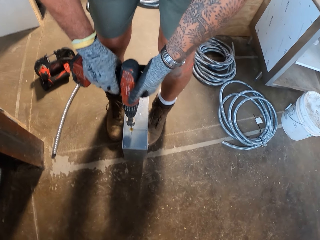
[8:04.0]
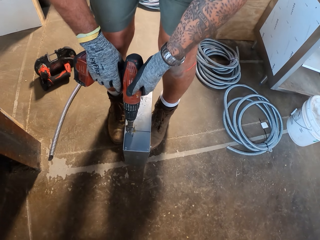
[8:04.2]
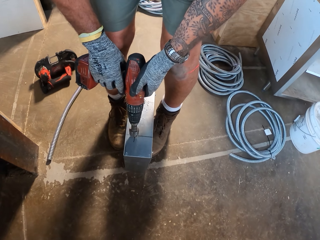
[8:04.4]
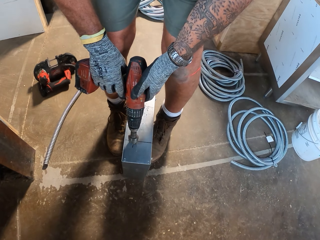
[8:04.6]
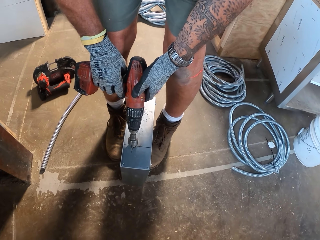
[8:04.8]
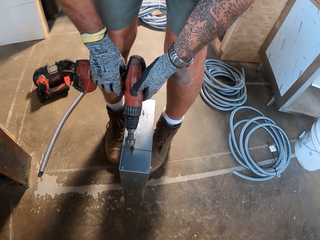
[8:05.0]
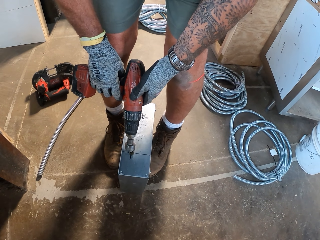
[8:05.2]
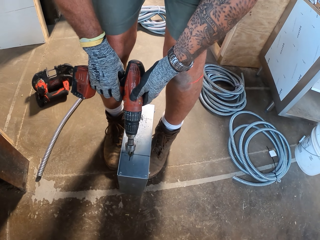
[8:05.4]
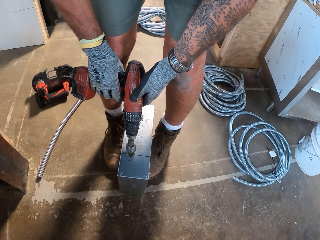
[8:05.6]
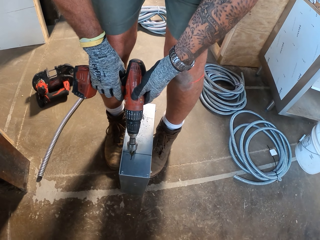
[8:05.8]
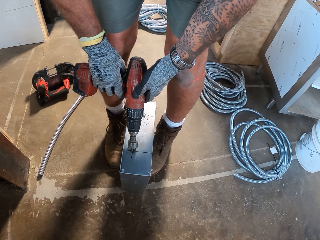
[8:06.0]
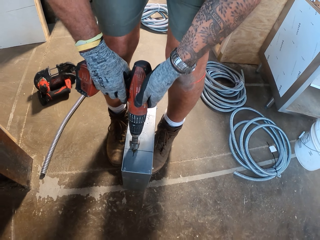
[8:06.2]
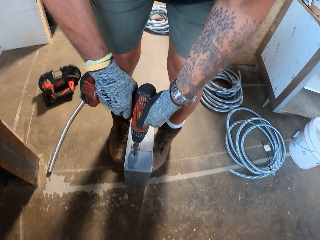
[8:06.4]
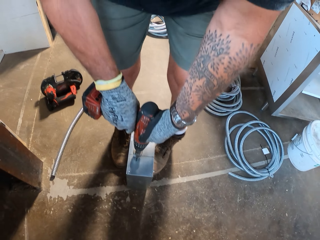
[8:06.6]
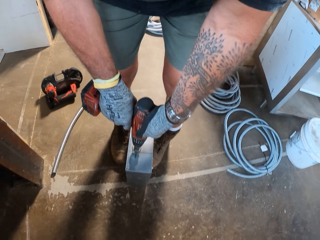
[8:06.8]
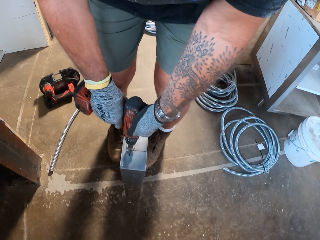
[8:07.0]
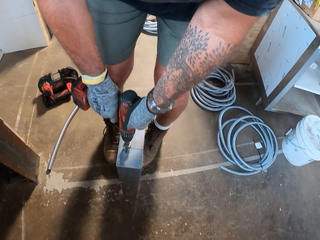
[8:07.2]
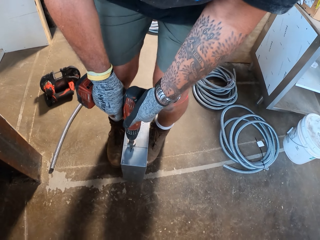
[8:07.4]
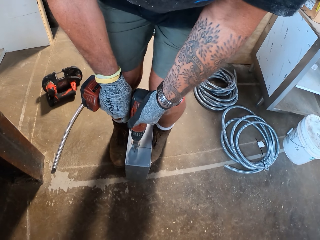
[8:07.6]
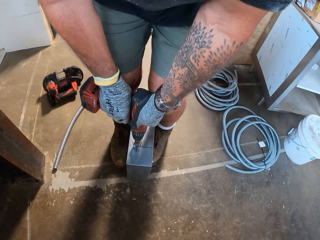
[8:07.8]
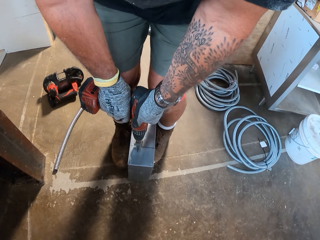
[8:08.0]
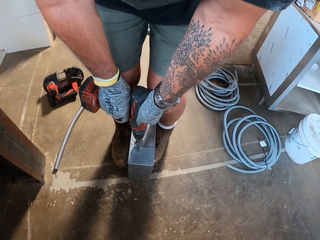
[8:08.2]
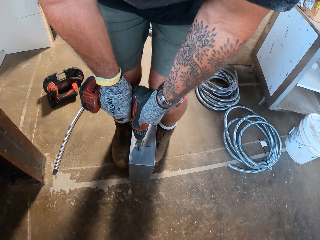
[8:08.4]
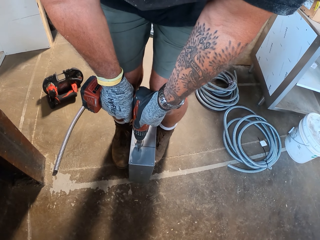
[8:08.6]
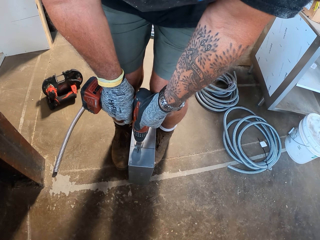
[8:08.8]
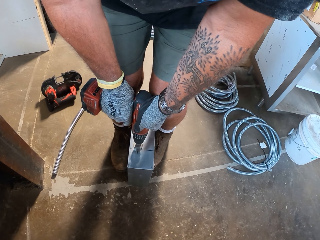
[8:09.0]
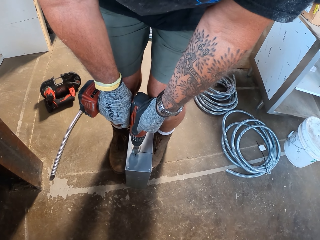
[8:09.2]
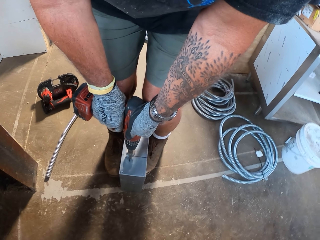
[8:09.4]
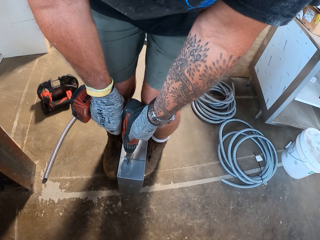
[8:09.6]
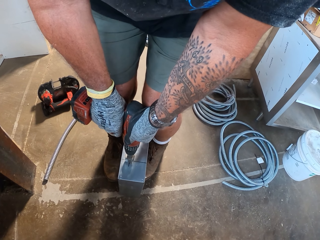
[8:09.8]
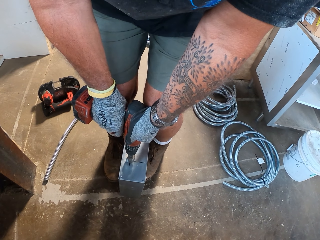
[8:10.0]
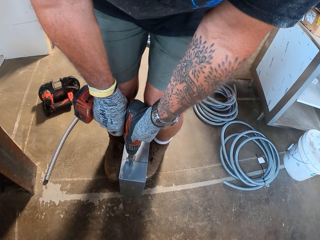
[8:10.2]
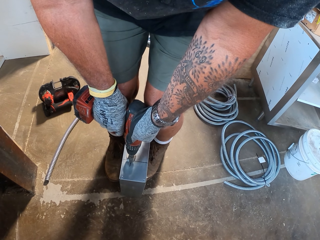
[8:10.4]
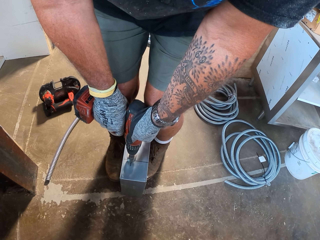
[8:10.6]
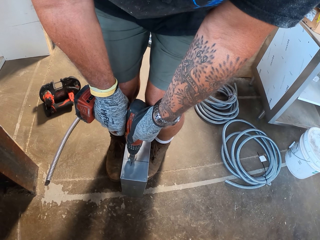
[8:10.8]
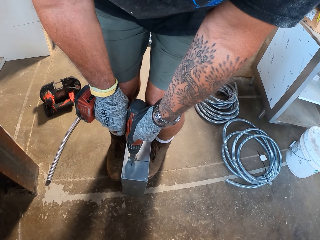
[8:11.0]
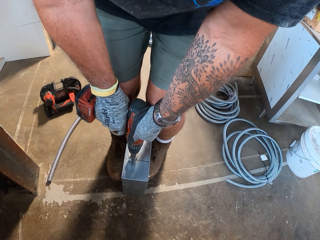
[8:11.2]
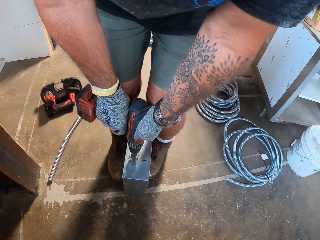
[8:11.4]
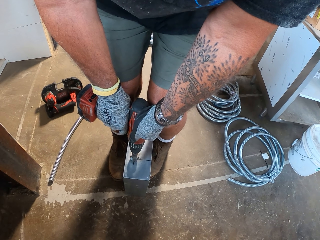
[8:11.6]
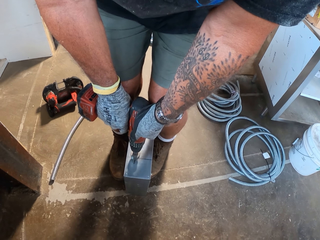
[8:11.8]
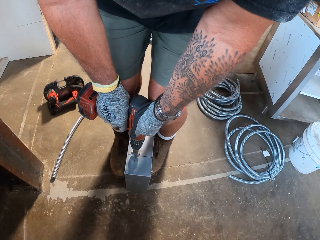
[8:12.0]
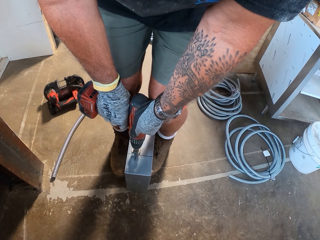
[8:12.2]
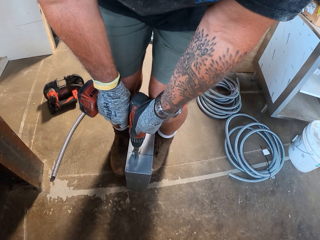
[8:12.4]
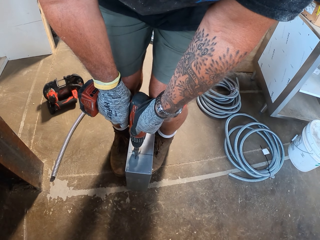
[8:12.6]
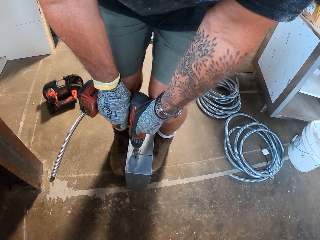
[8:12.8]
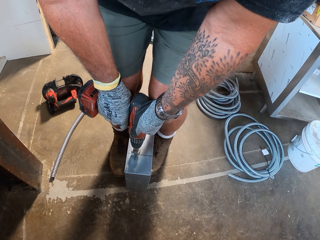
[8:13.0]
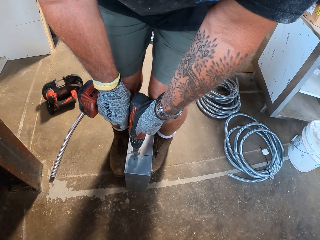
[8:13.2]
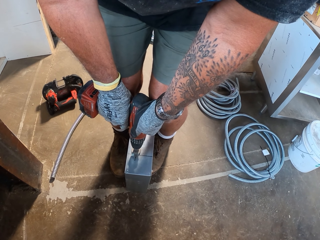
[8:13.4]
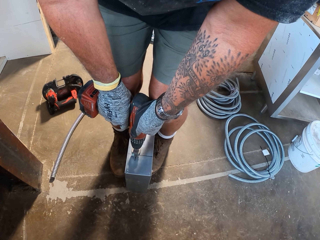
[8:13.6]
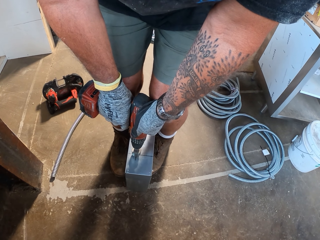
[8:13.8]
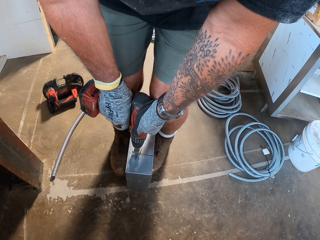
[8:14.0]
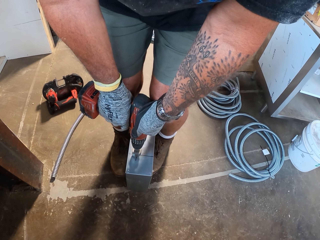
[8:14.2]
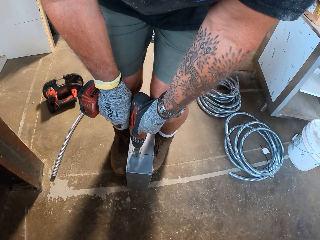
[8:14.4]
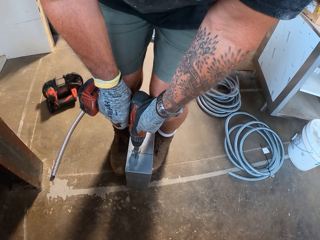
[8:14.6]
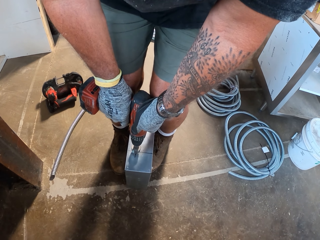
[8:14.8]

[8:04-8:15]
The camera wearer bends. They place the cordless drill on the metal box. They drill something. They drill again. They slightly bend the knees.

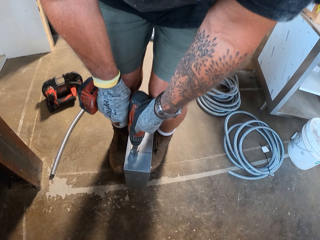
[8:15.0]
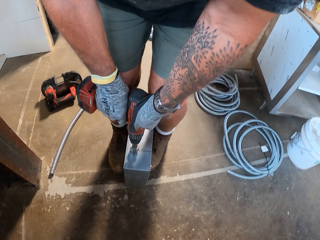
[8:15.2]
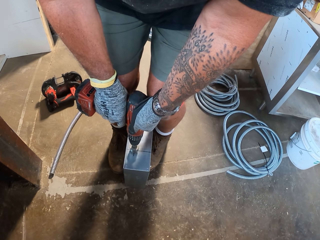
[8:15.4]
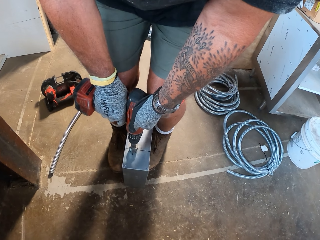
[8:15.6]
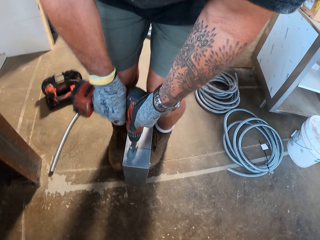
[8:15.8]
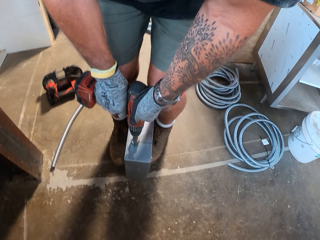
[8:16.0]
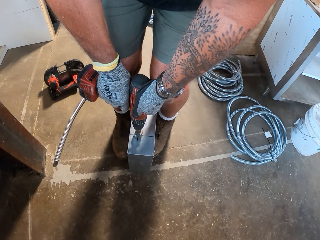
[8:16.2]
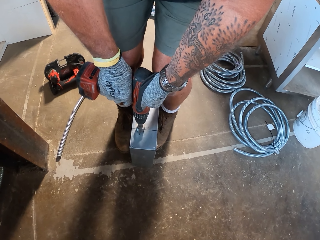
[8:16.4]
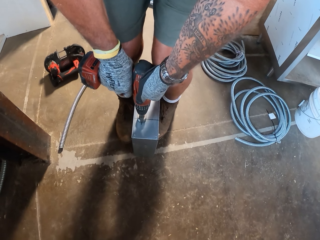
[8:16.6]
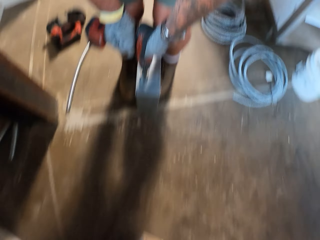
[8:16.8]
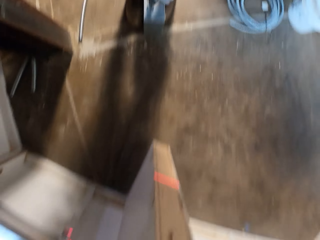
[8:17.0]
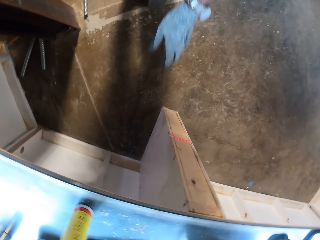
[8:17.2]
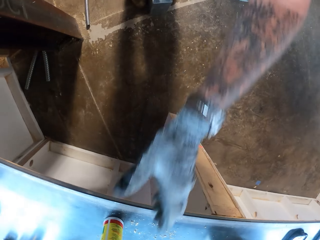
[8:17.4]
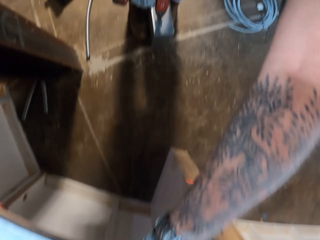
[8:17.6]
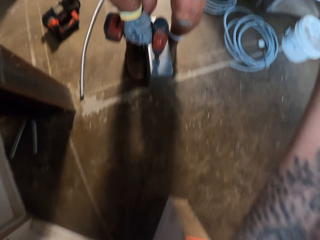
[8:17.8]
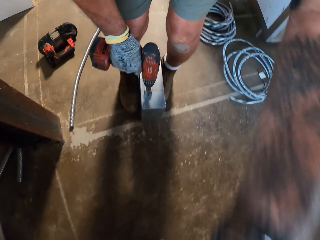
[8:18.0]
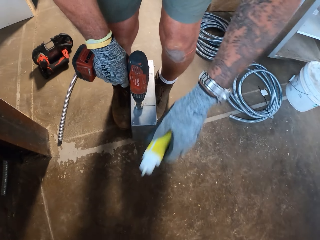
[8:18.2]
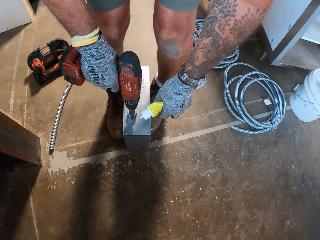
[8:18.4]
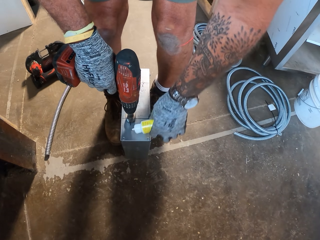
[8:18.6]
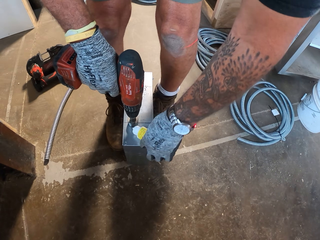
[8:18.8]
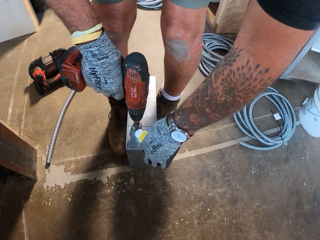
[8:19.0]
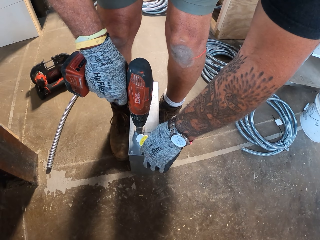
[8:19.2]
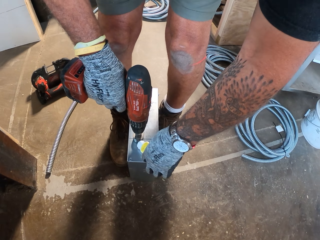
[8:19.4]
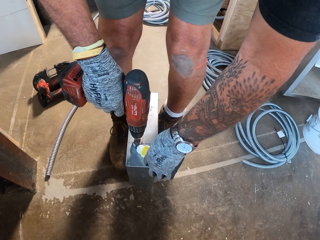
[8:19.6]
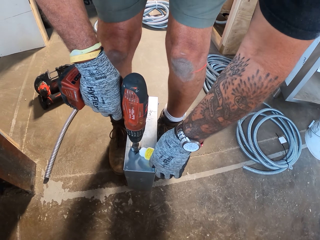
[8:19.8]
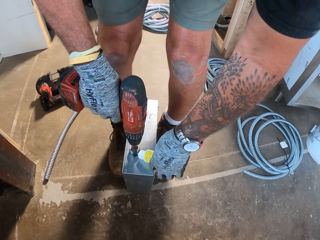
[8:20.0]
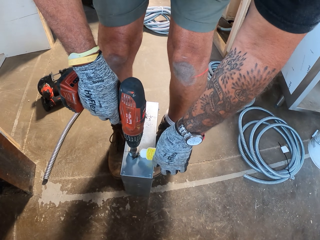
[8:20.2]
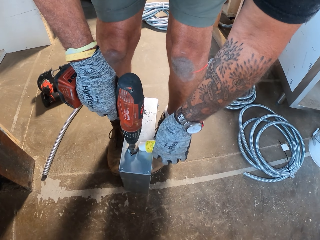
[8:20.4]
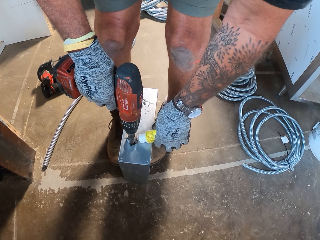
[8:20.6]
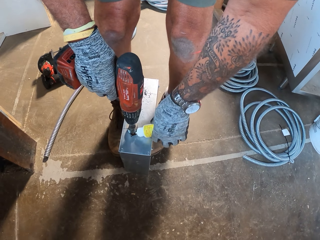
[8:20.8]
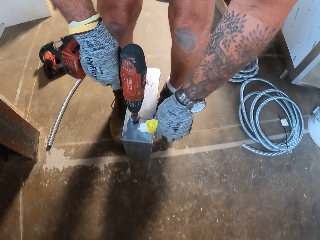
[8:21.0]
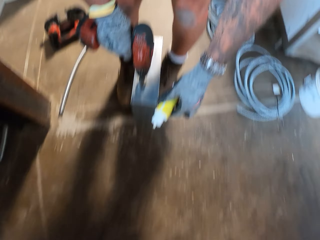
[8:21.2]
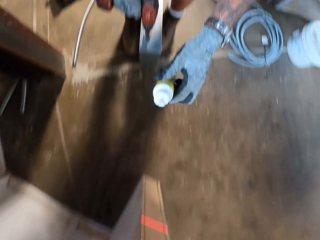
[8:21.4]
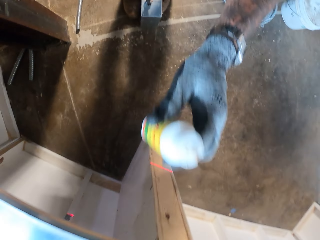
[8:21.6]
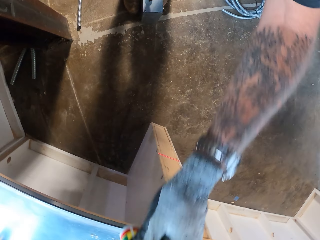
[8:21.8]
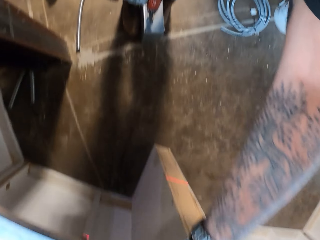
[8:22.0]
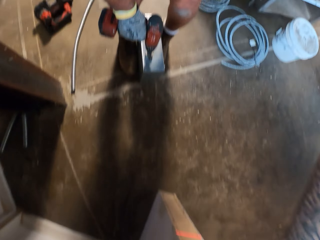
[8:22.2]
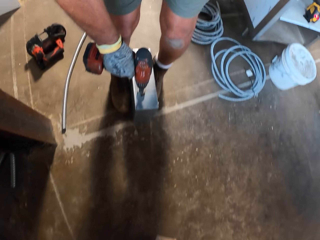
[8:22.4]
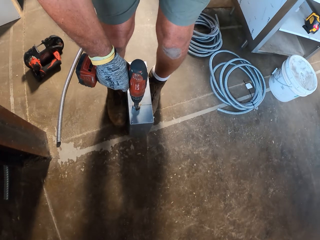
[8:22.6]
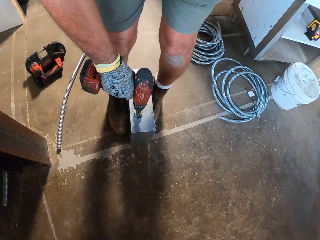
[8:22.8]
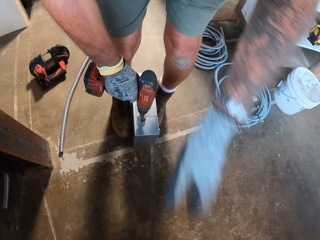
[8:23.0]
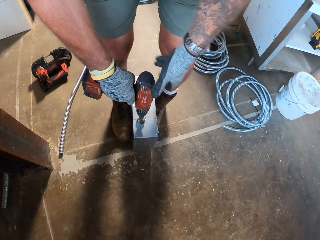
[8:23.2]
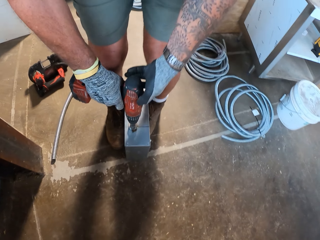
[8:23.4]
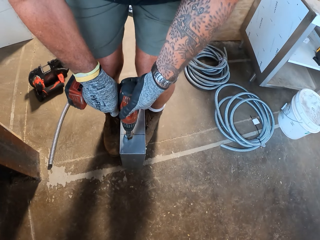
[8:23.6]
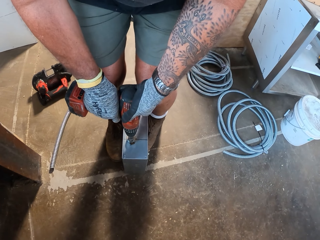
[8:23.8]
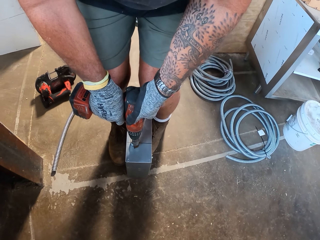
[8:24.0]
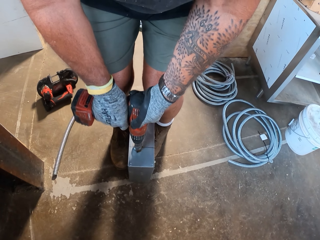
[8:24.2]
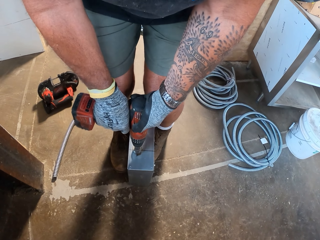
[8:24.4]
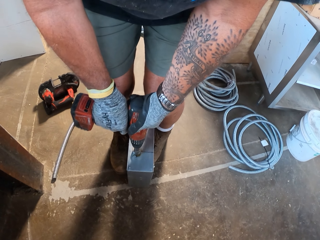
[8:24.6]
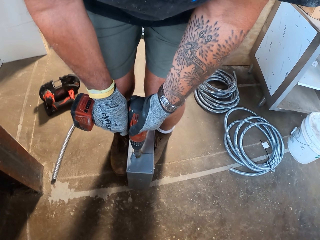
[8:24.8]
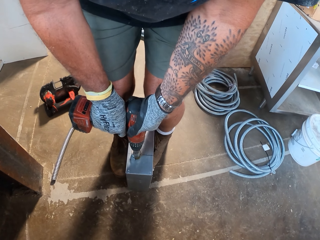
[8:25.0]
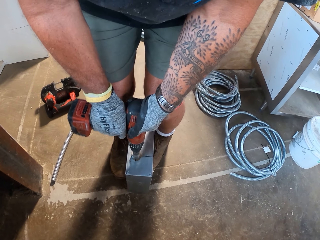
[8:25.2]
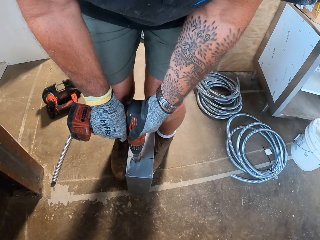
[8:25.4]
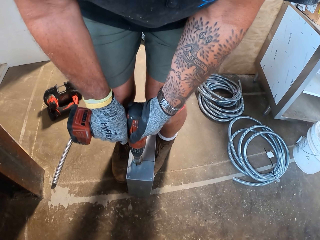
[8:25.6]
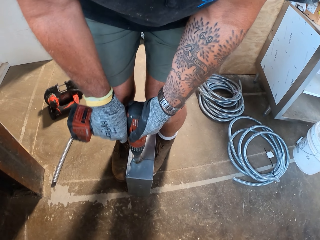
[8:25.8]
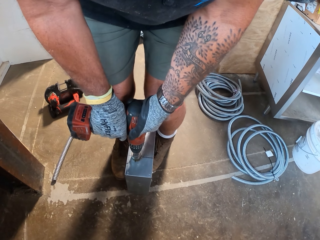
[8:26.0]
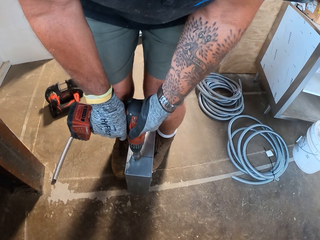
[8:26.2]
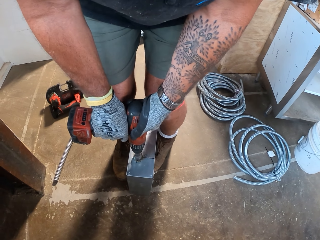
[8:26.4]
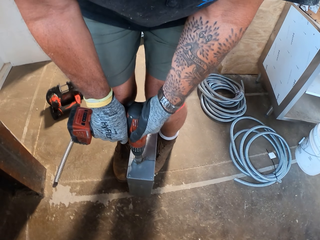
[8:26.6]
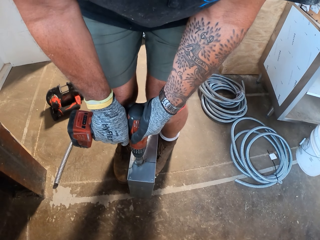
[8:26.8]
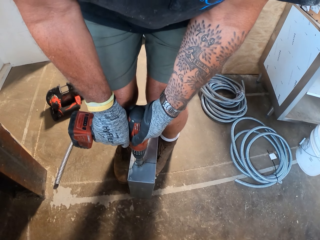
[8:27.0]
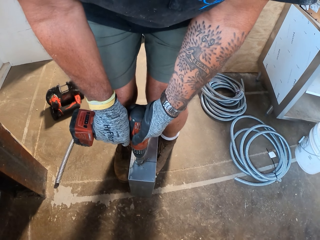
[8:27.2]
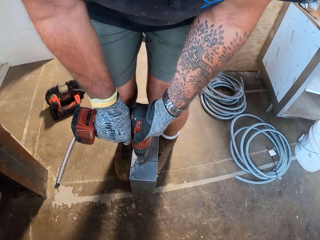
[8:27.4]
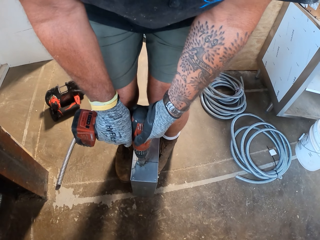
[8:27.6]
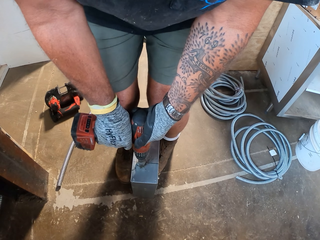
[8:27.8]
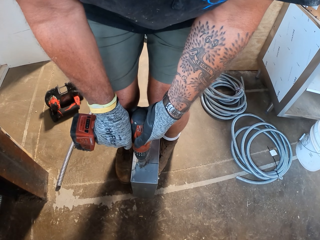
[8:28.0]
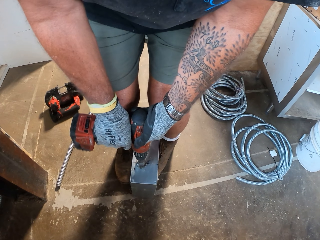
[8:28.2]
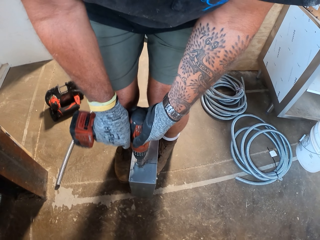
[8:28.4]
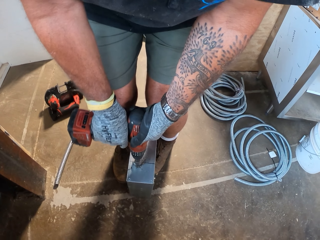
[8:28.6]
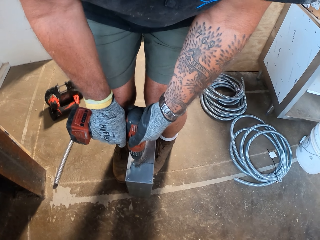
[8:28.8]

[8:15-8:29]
The camera wearer picks a bottle from the table. They pour liquid in the bottle on the metal box. They place the bottle on the table. They drill something.
